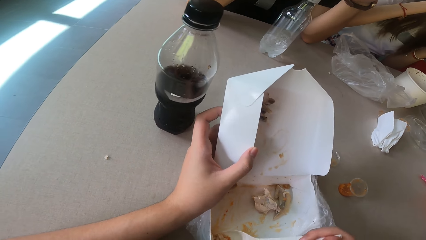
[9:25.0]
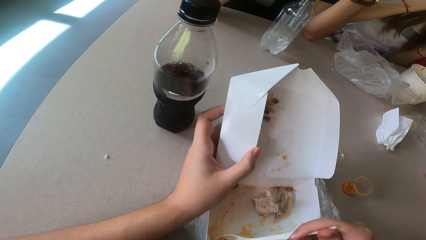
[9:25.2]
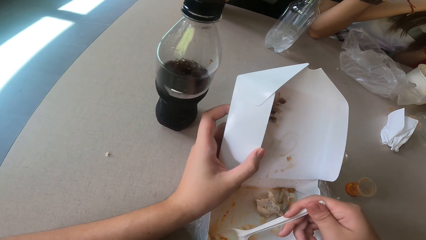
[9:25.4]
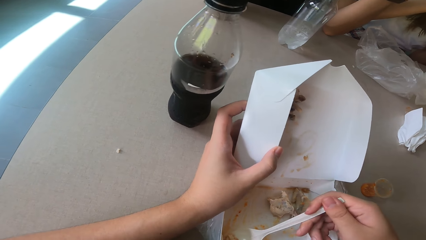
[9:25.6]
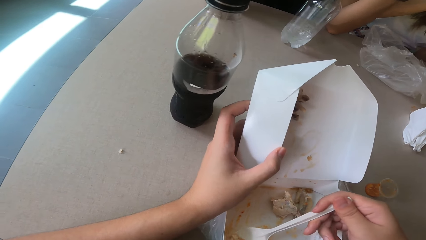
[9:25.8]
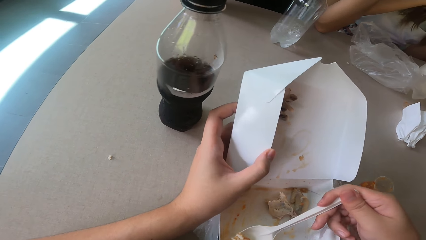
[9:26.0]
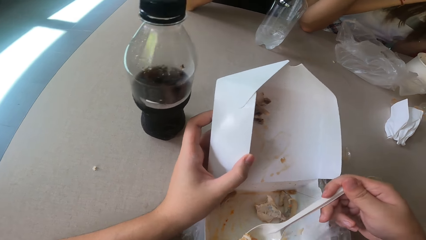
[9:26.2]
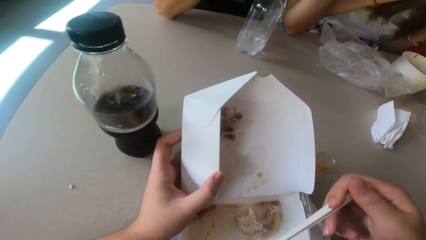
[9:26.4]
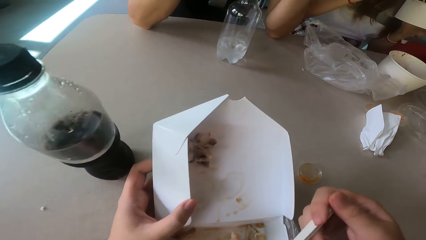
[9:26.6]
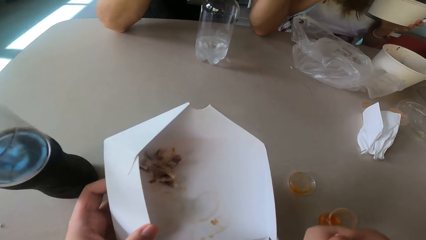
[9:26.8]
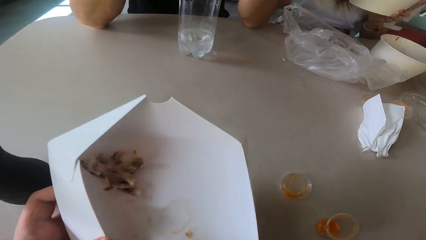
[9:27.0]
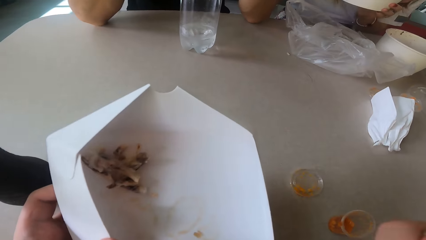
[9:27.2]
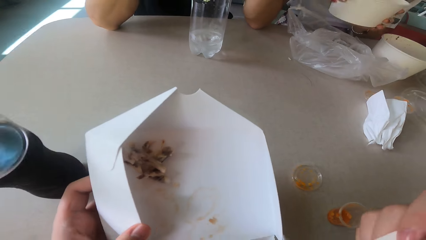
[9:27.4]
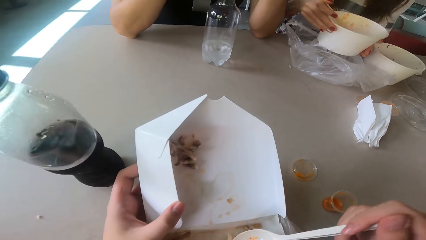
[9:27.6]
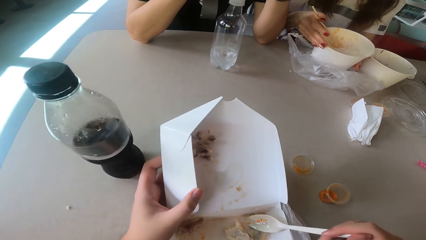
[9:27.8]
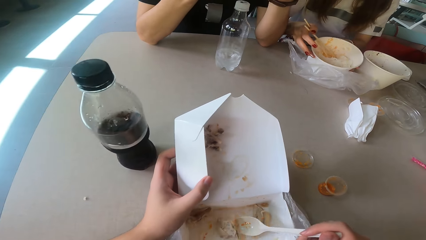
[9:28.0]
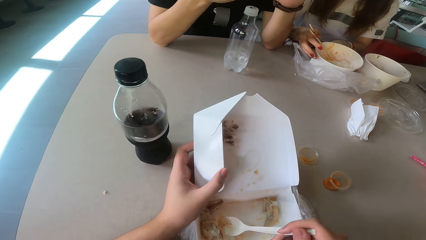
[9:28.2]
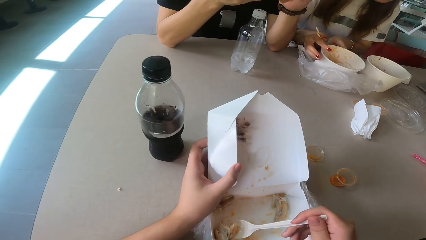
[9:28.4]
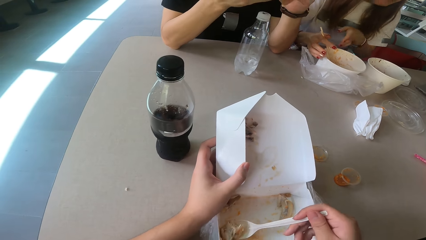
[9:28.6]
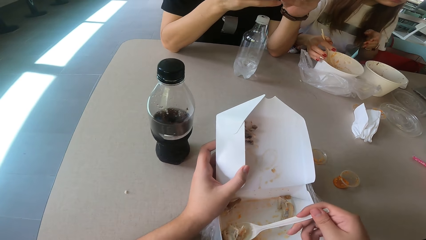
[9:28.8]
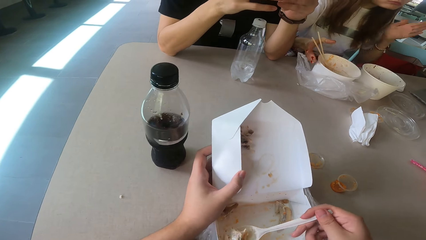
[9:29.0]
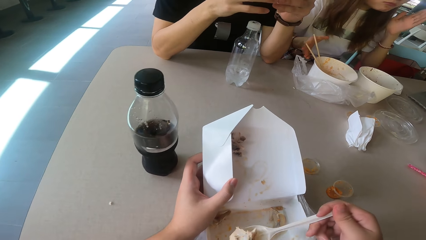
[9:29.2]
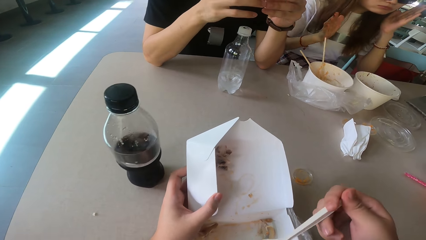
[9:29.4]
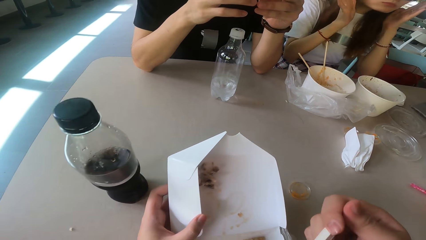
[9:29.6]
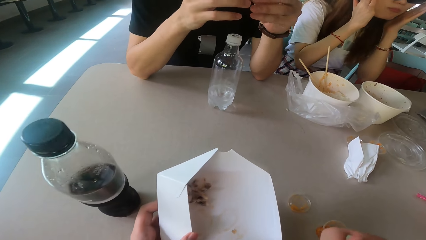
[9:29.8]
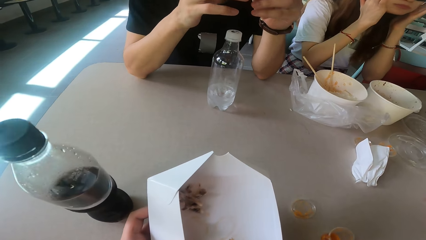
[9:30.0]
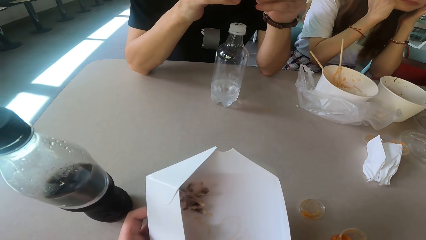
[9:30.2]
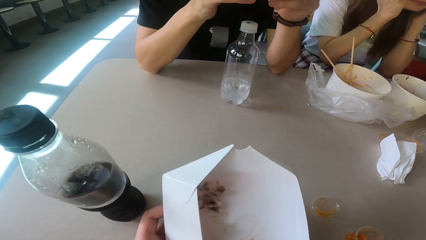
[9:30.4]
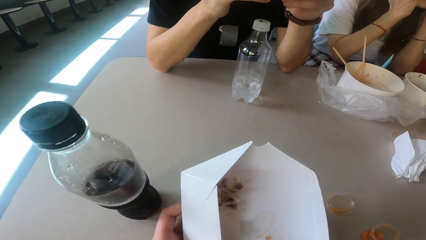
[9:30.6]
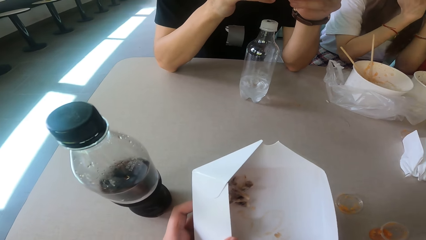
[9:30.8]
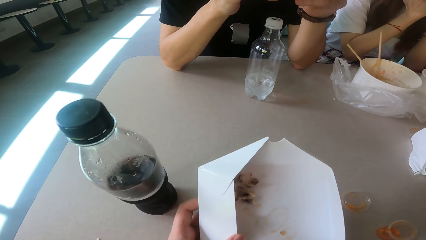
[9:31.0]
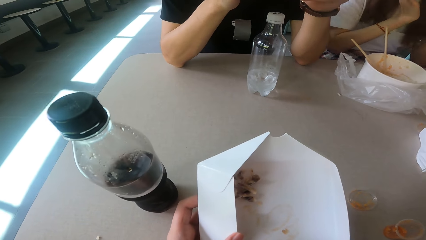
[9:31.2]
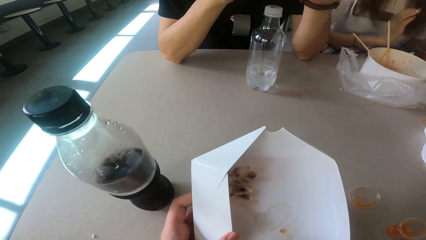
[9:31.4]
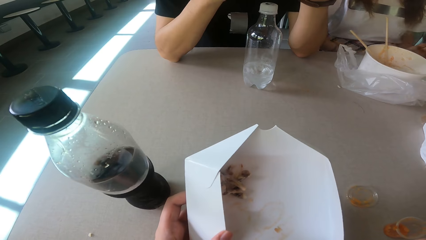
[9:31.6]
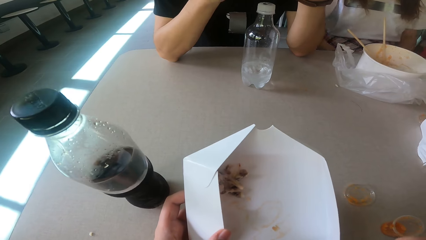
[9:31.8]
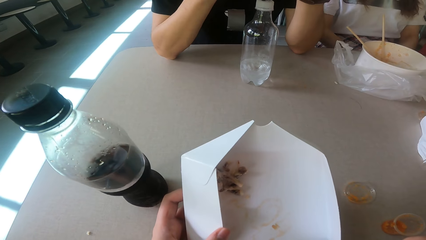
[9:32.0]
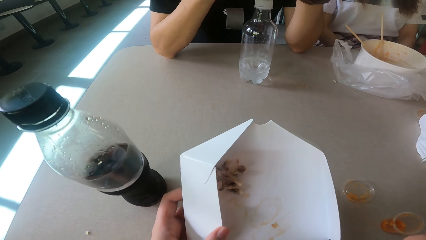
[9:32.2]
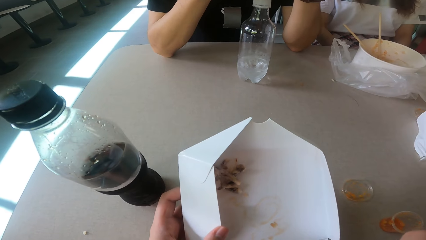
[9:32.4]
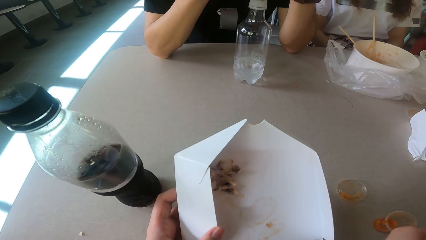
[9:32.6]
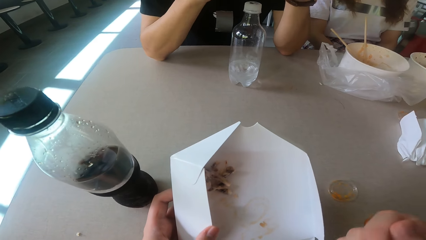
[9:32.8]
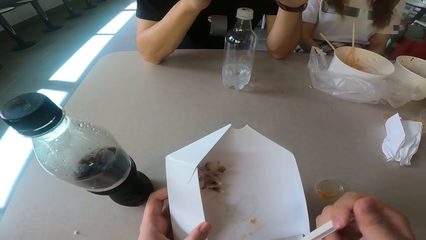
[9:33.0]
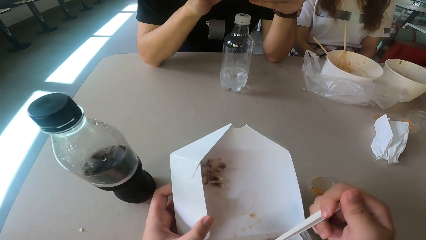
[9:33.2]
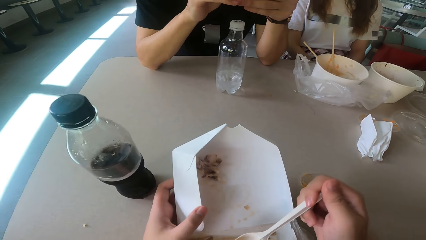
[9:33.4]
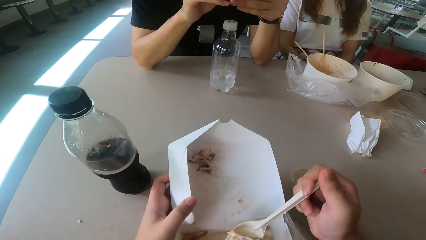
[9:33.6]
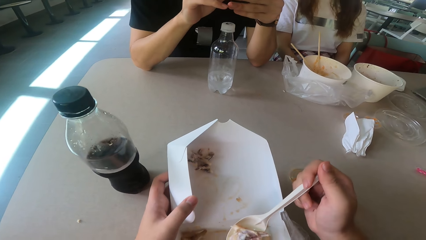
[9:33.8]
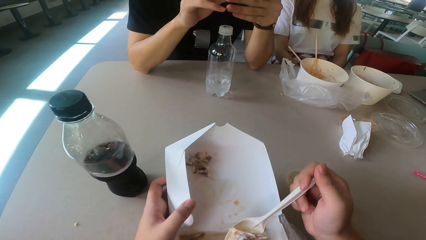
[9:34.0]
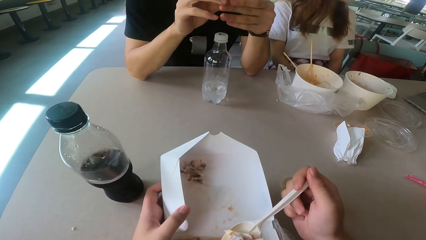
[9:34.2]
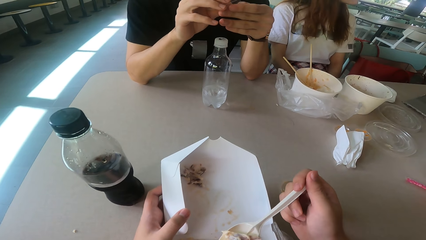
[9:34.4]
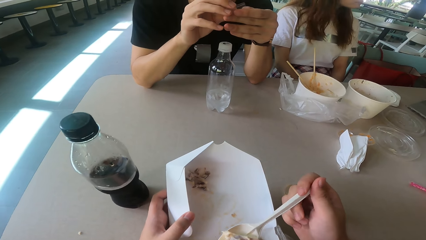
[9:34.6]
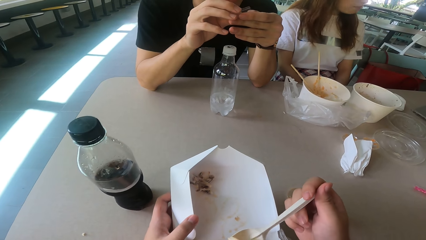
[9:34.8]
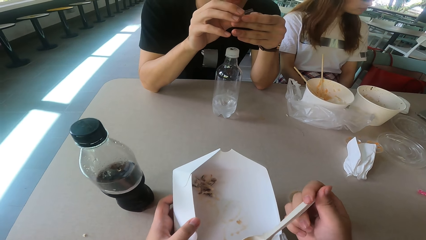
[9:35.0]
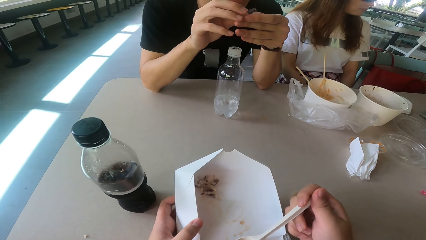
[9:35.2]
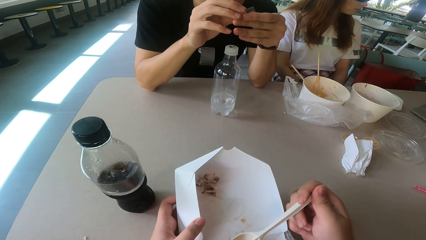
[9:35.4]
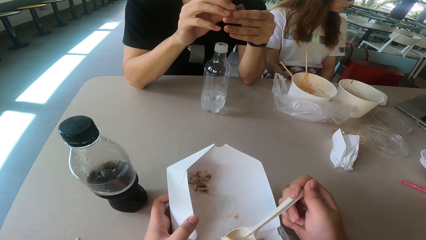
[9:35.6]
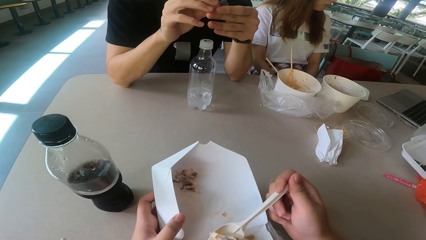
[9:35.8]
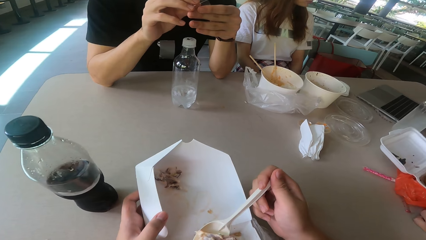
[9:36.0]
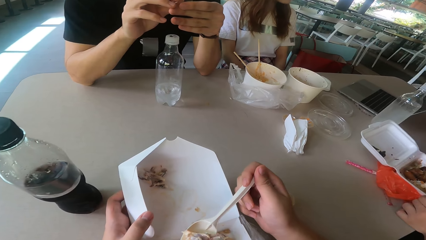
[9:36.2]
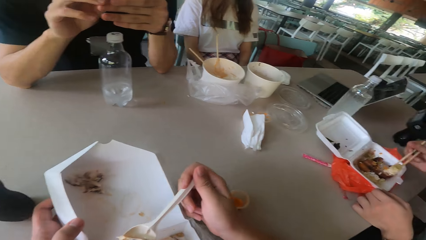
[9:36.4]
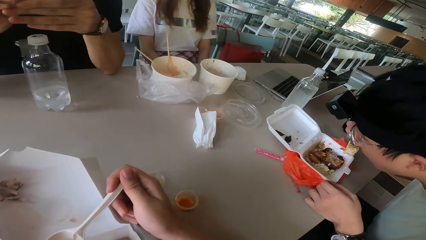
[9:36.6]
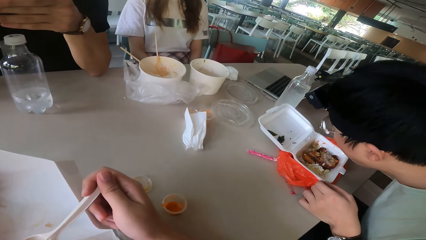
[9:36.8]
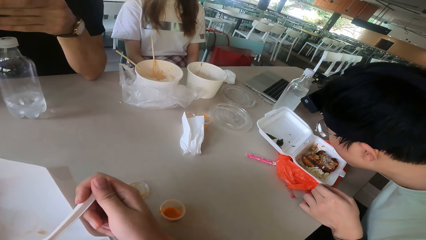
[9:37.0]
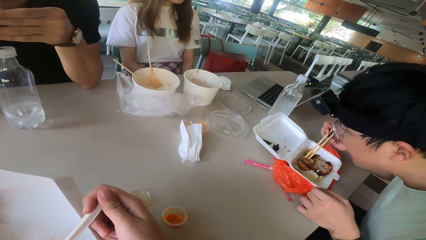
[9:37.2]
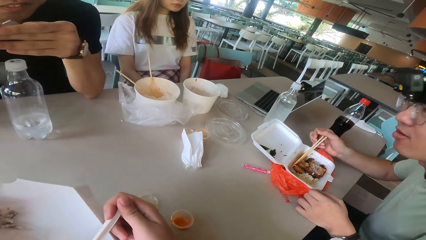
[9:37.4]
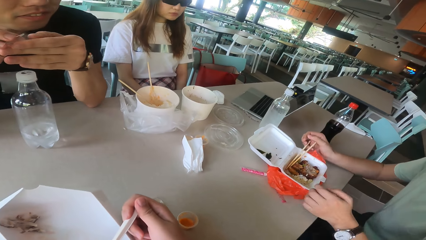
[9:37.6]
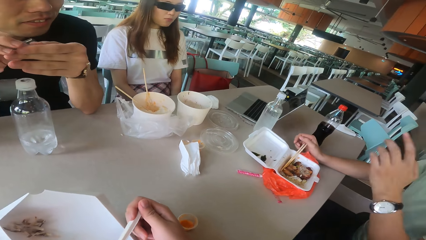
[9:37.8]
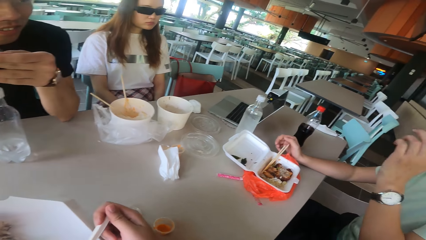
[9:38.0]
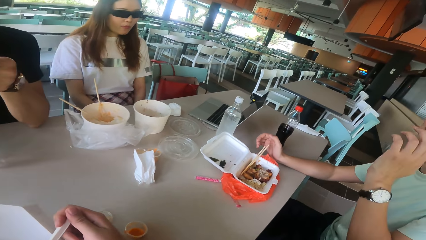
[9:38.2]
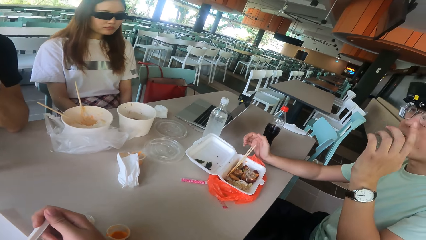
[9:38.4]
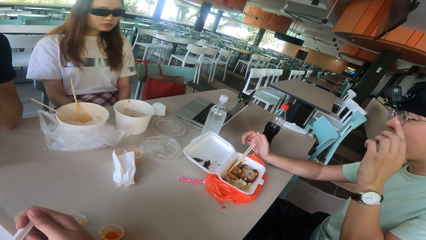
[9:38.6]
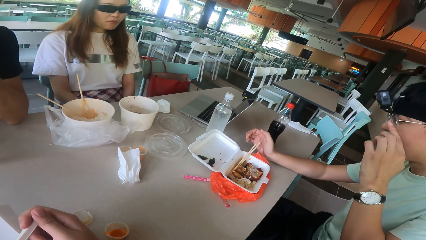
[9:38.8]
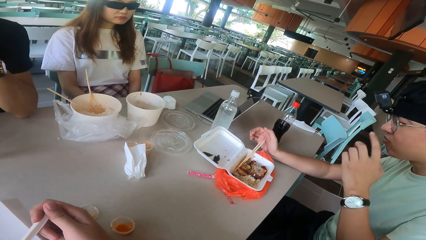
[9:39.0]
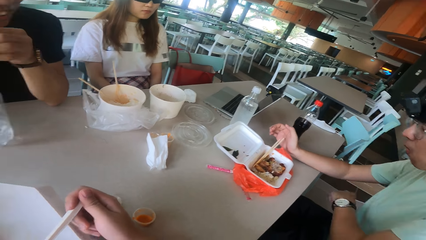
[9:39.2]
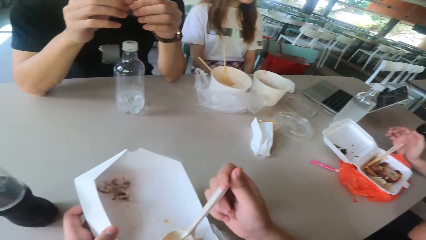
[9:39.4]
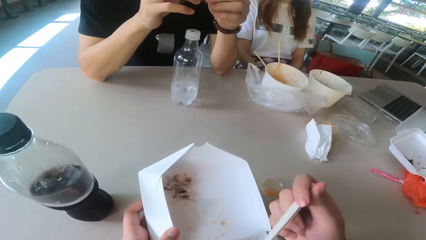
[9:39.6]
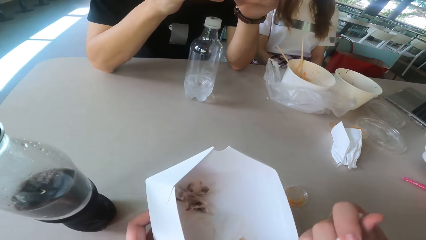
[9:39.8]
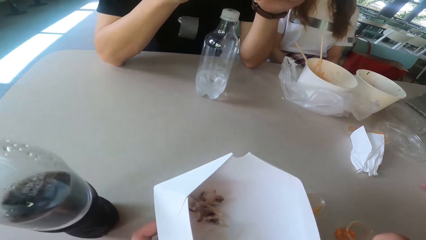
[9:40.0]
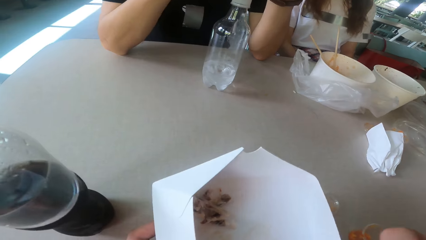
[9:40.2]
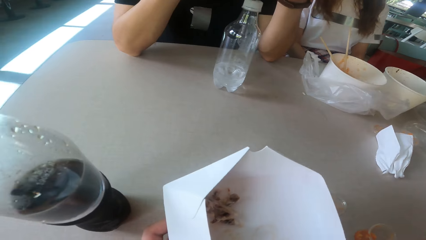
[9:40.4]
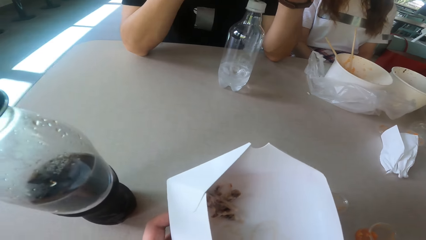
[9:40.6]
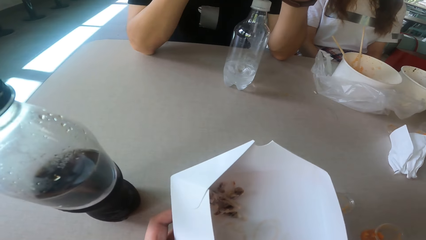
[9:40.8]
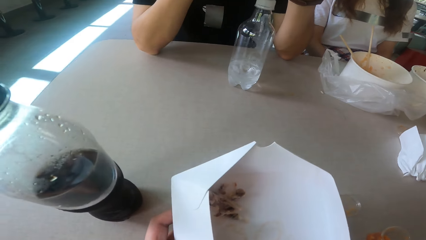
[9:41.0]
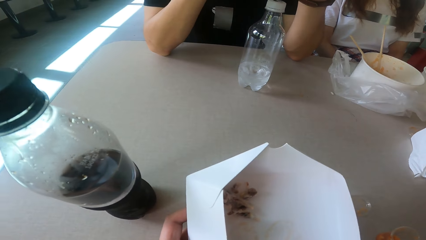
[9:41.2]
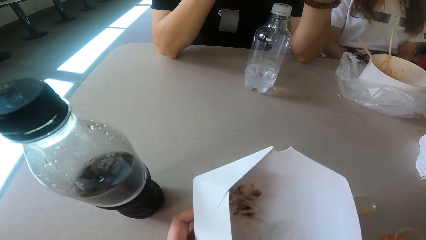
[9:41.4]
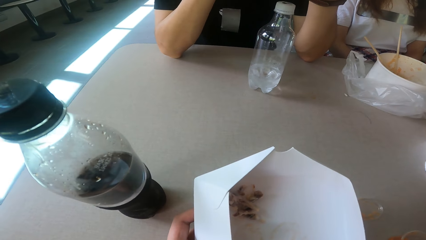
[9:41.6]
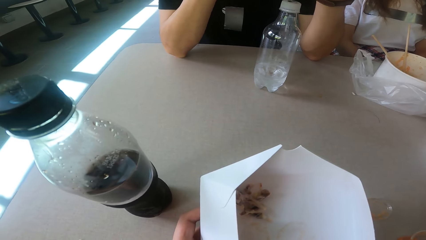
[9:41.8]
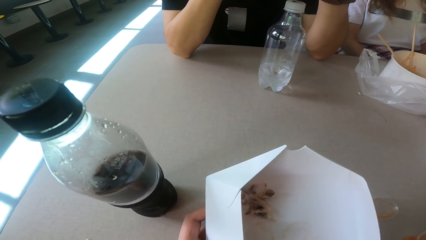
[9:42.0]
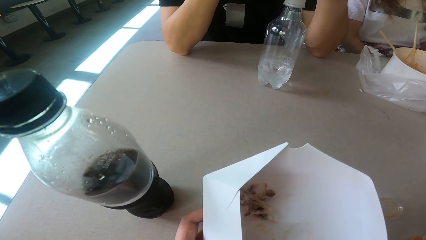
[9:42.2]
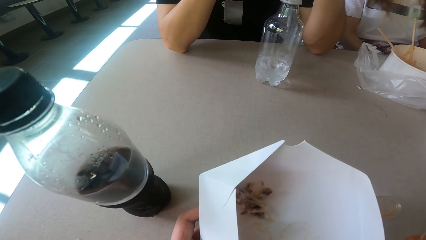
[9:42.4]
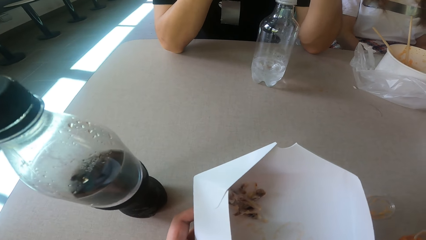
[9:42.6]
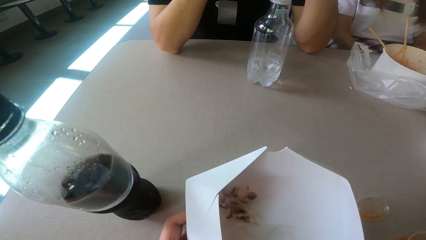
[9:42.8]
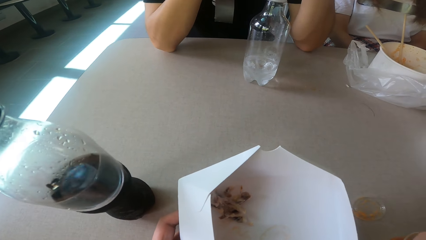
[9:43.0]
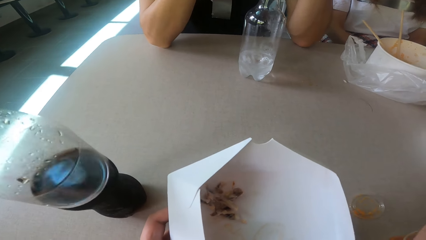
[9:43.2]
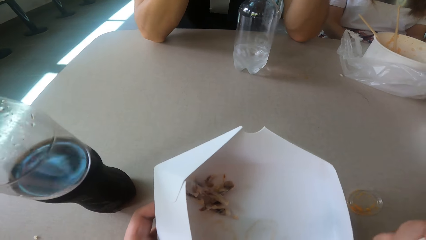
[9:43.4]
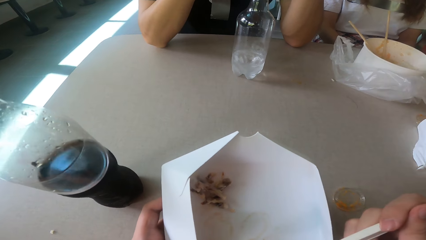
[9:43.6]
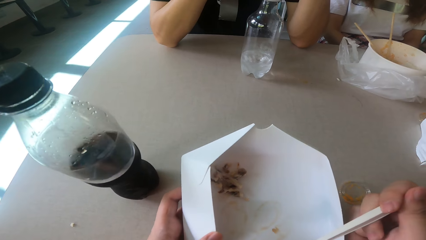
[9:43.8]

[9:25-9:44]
The camera wearer scoops the food. They eat the food with a spoon. A woman drops the bowl. A man talks. The camera wearer eats the food.
